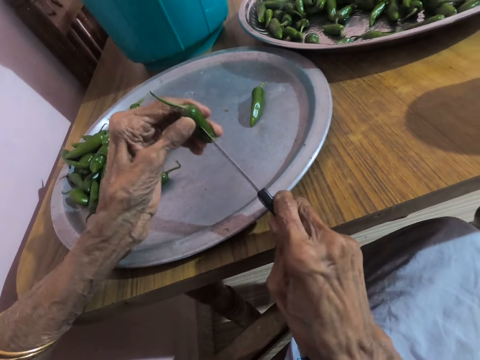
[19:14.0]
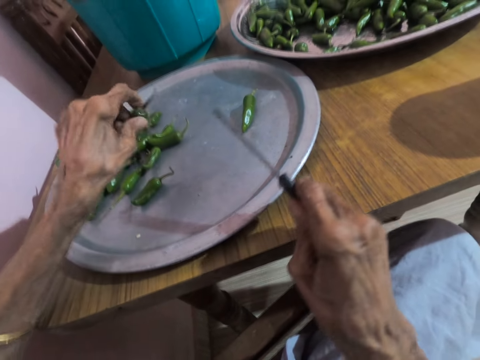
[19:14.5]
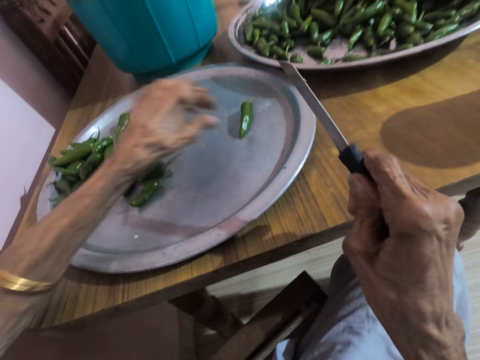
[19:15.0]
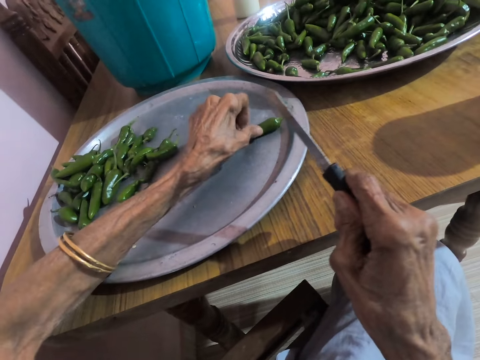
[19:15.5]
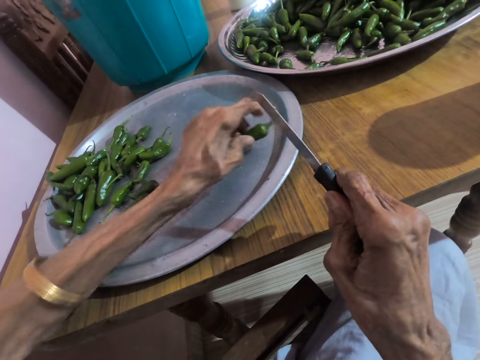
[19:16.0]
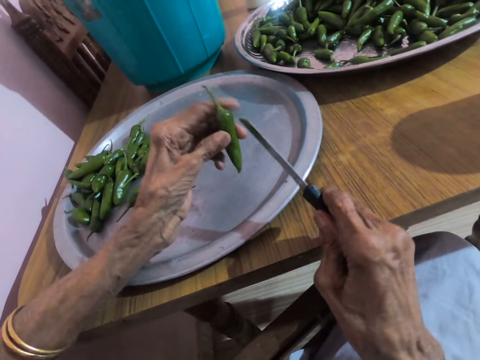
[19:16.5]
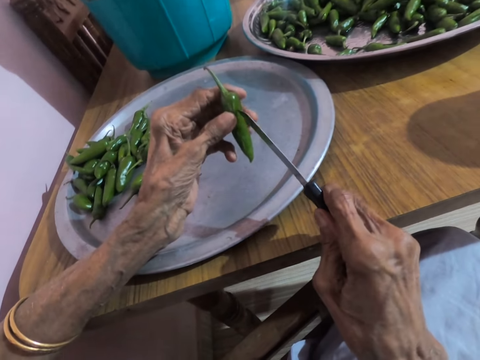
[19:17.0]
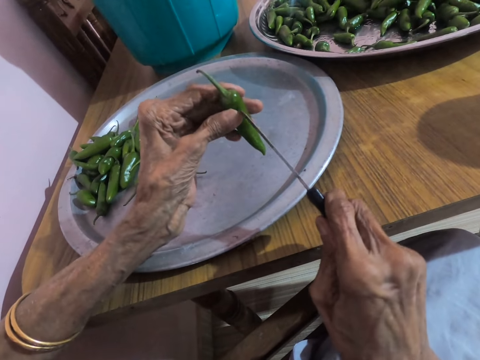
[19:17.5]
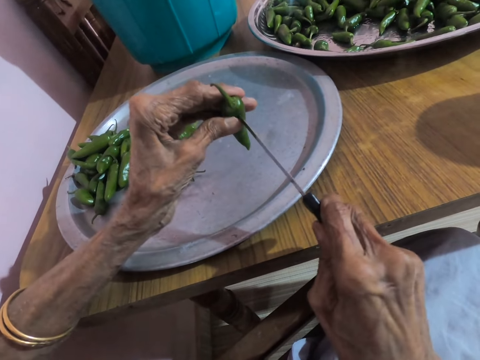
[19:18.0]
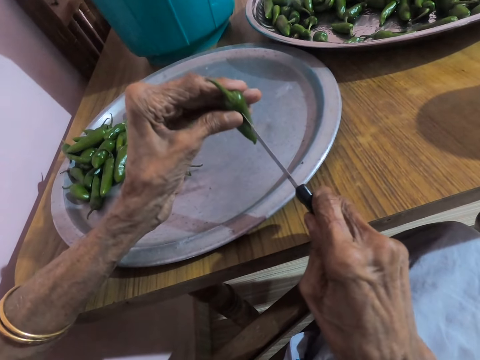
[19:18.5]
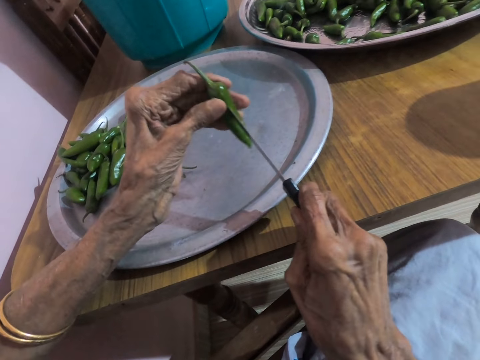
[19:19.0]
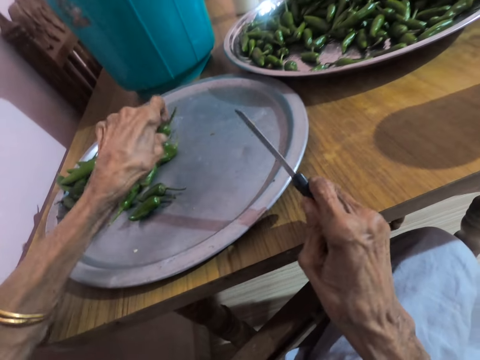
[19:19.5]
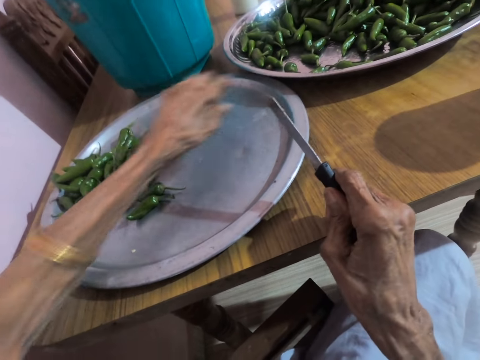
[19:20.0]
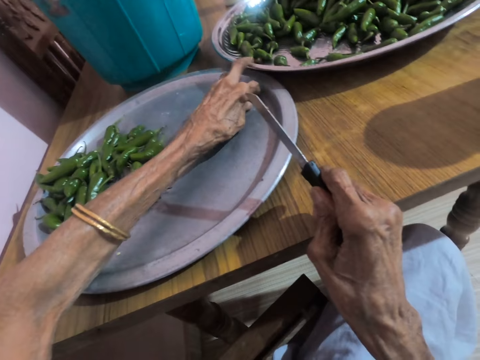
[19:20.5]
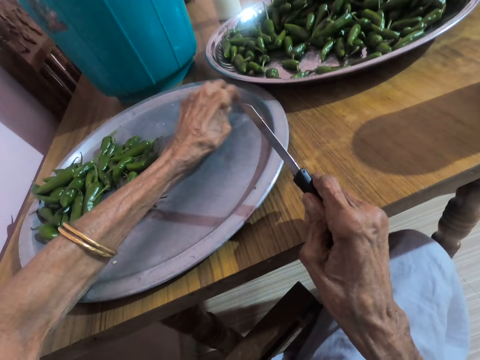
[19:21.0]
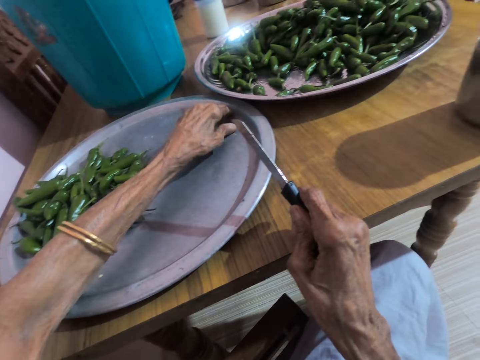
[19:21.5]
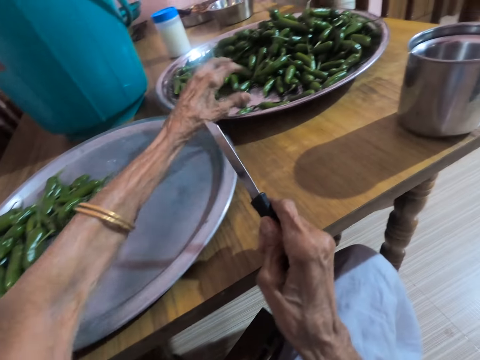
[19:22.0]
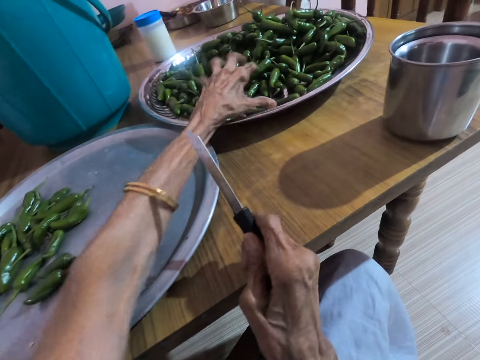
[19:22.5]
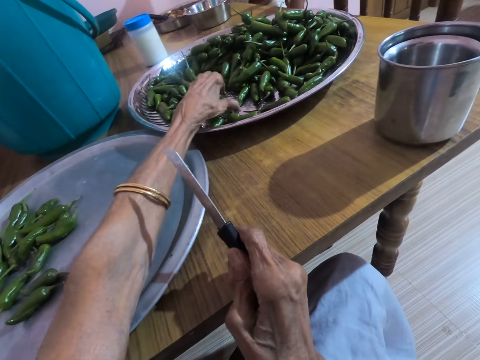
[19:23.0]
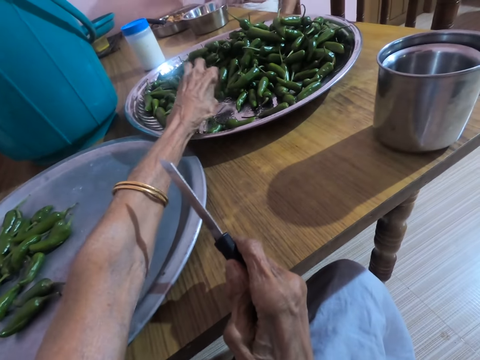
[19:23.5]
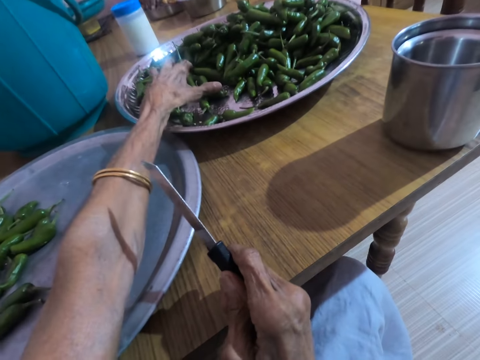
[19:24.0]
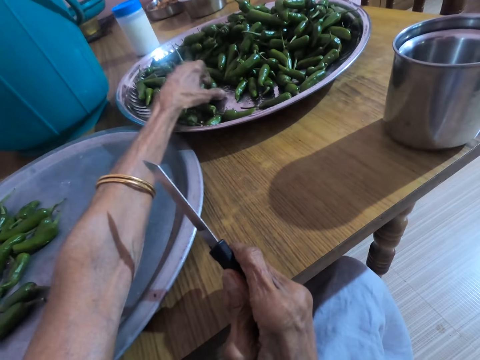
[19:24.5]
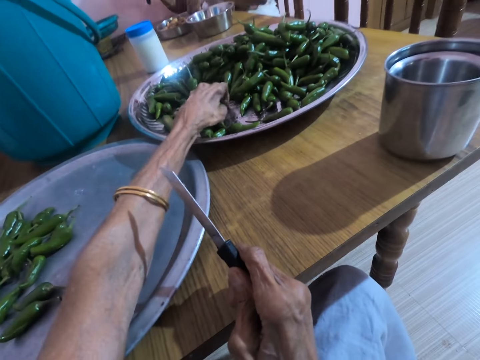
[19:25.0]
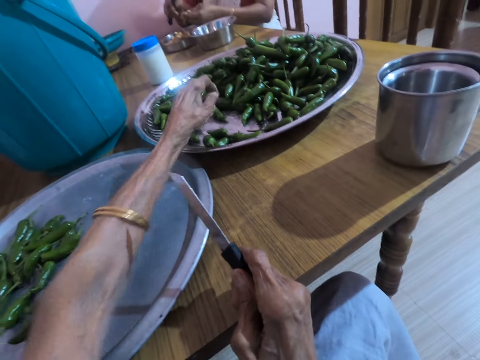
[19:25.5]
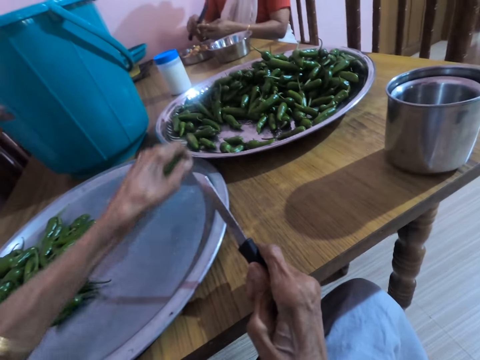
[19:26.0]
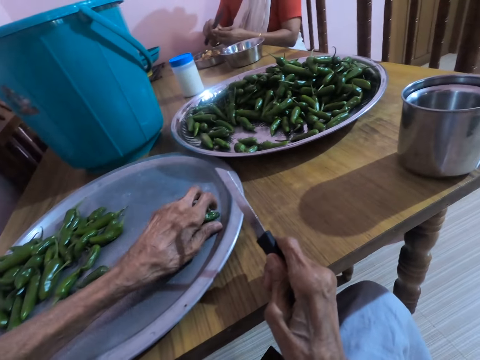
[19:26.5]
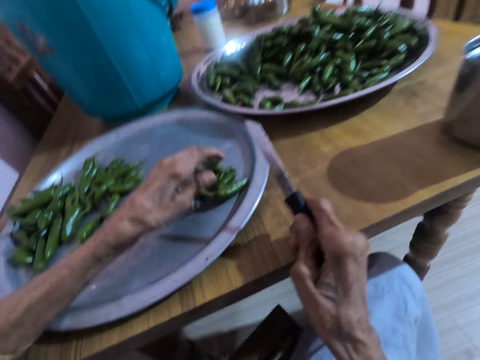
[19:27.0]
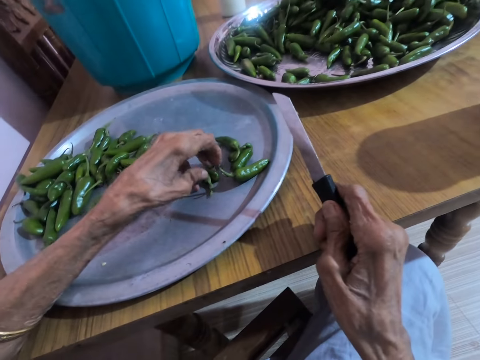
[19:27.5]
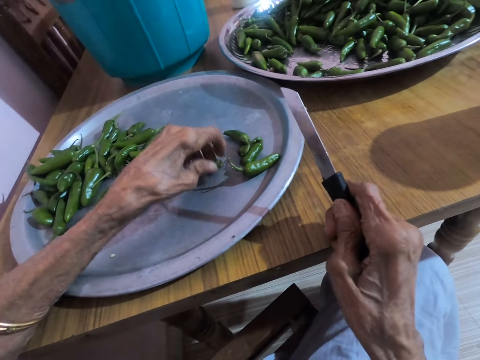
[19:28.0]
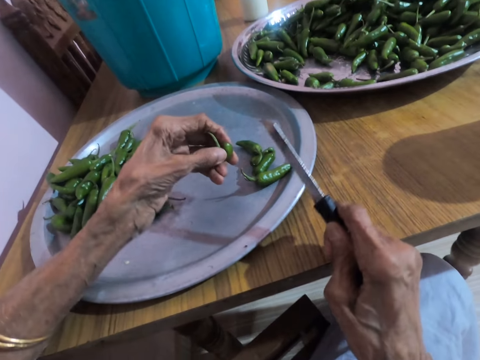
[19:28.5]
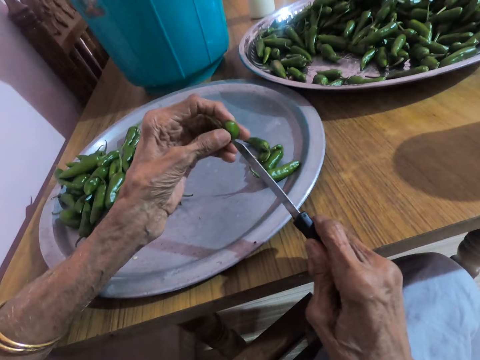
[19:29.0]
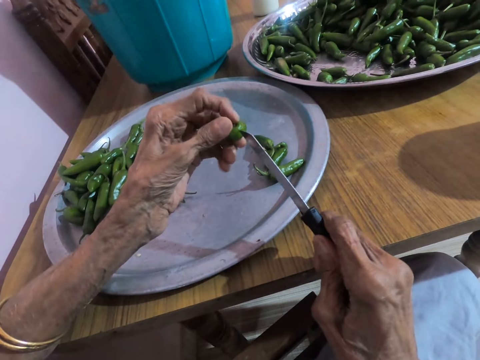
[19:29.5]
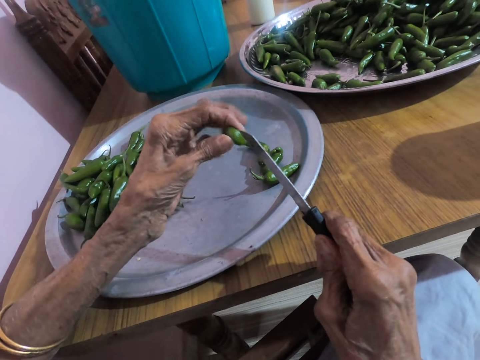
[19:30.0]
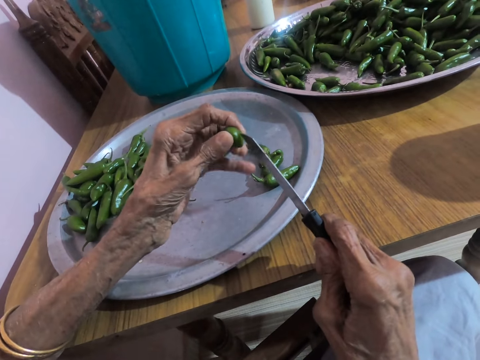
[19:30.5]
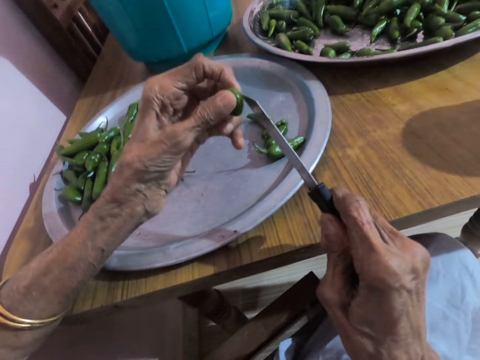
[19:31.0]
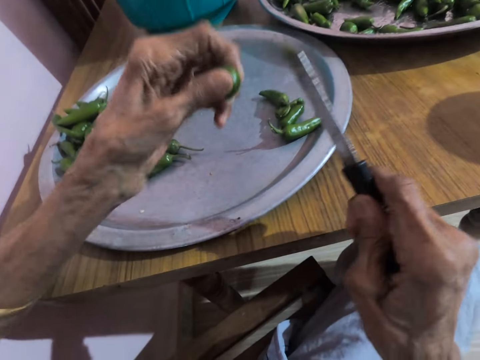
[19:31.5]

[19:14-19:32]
The camera wearer drops the green pepper in her left hand on the tray on the table. She picks the green pepper from the tray on the table with her left hand. She cuts the green pepper in her left hand with the knife in her right hand. She drops the green pepper in her left hand on the tray on the table. She places her left hand on the tray on the table. The woman picks the knife from the bowl on the table with her right hand. The camera wearer packs green peppers from the tray with her left hand. The woman cuts a green pepper in her left hand with the knife in her right hand. The camera wearer drops the green peppers in her left hand on the tray on the table. She picks the green pepper from the tray on the table with her left hand. She touches the green pepper in her left hand with the knife in her right hand. She moves the green pepper in her left hand.

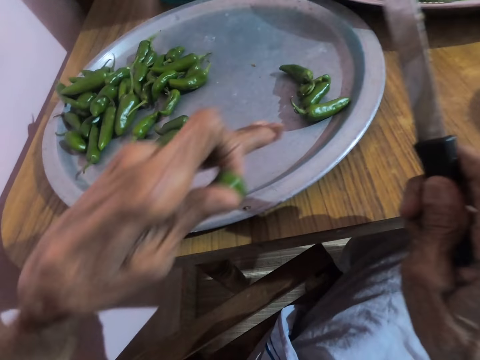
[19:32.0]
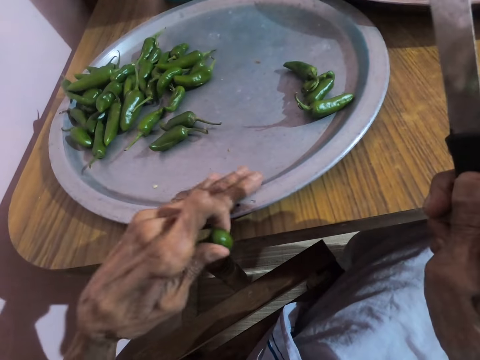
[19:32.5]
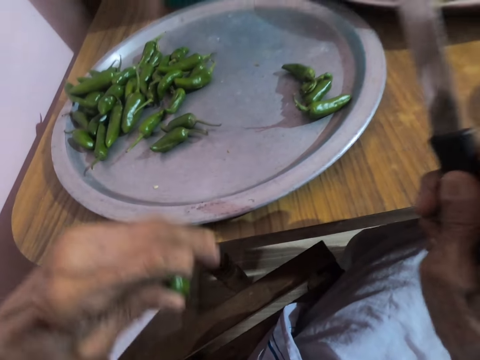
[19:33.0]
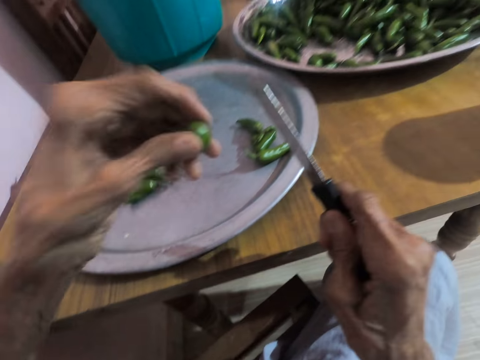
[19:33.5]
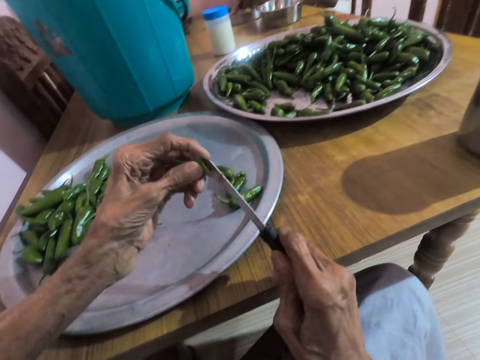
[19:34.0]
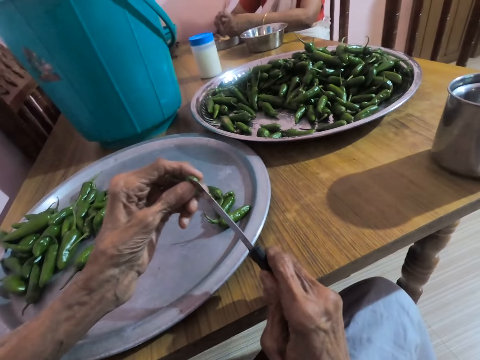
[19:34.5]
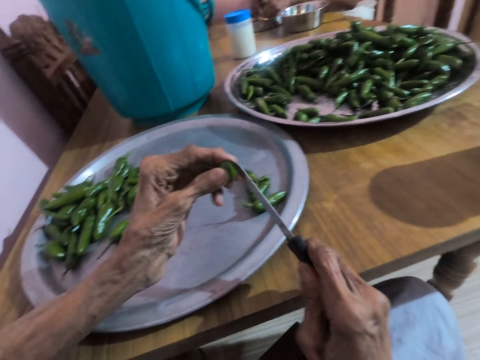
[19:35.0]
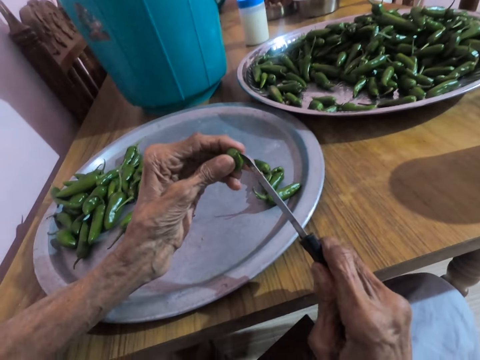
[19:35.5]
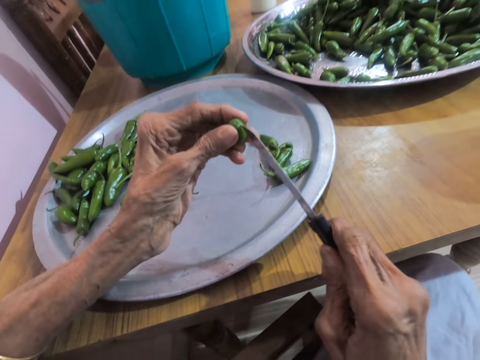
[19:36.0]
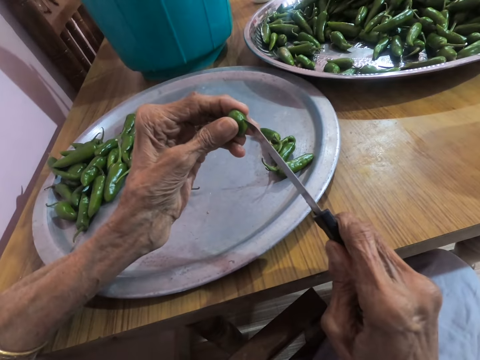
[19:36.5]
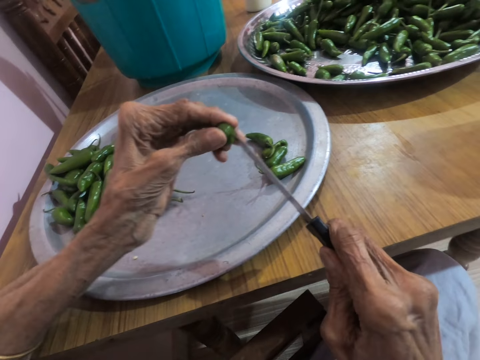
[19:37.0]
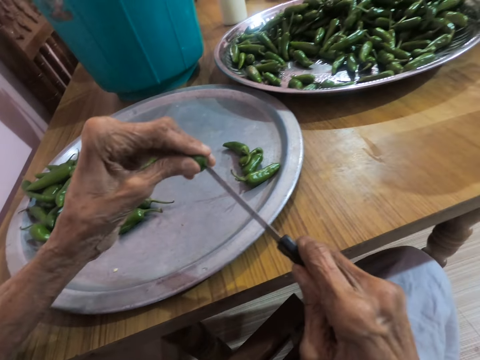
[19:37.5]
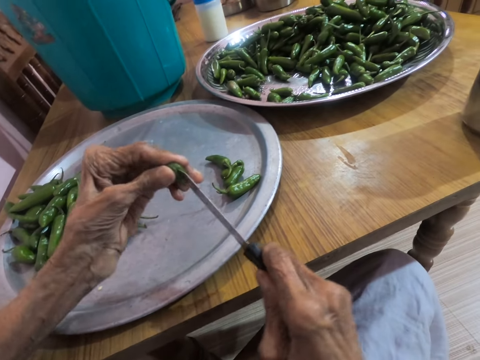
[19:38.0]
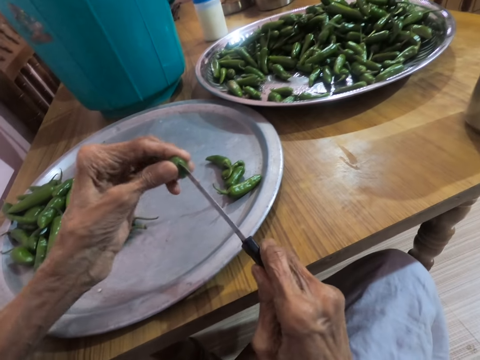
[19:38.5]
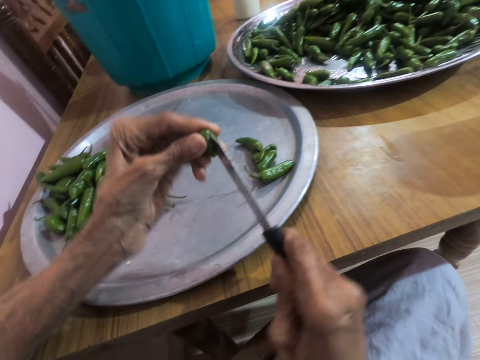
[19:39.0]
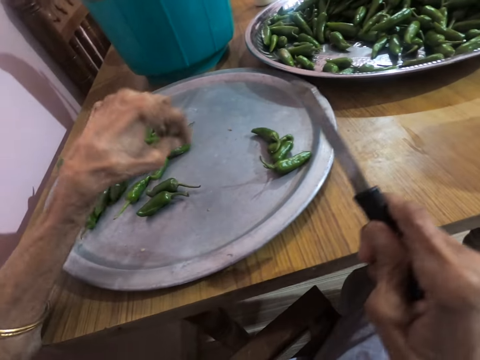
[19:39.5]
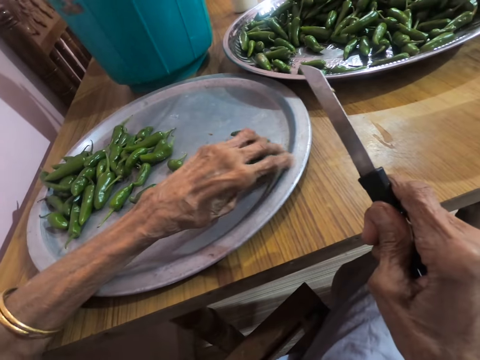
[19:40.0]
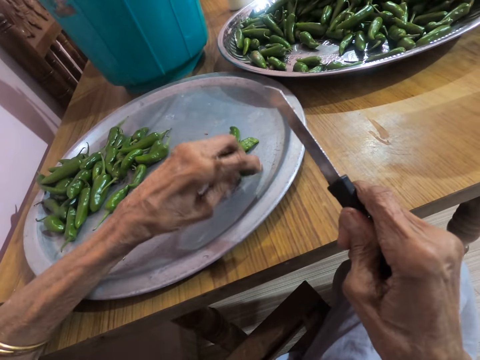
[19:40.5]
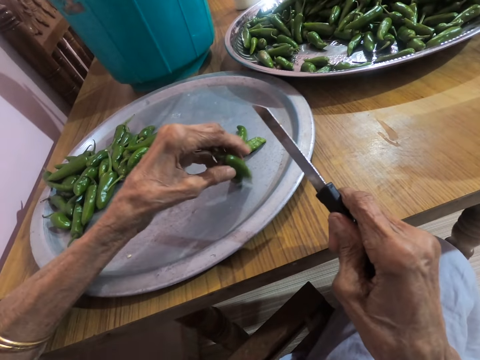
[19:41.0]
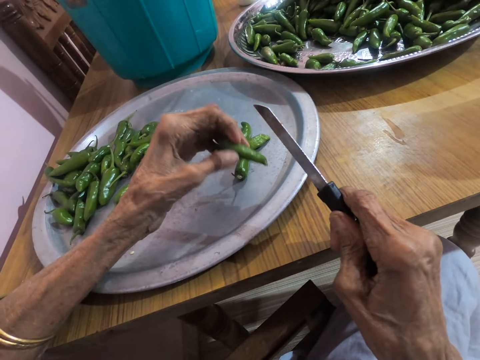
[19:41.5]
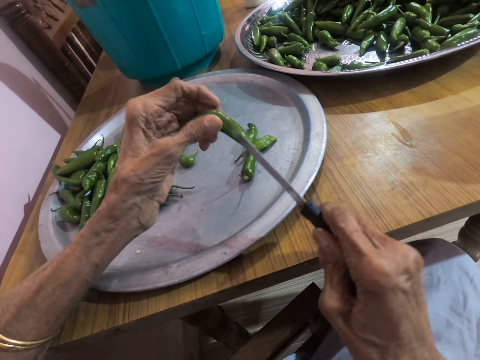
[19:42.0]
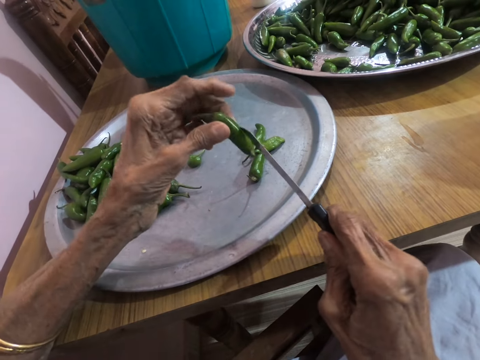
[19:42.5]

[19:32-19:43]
The camera wearer cleans the tray on the table with her left hand. She cuts the green pepper in her left hand with the knife in her right hand. The woman moves the bowl on the table with her right hand. The camera wearer drops the green pepper in her left hand on the tray on the table. She picks the green pepper from the tray on the table with her left hand.
